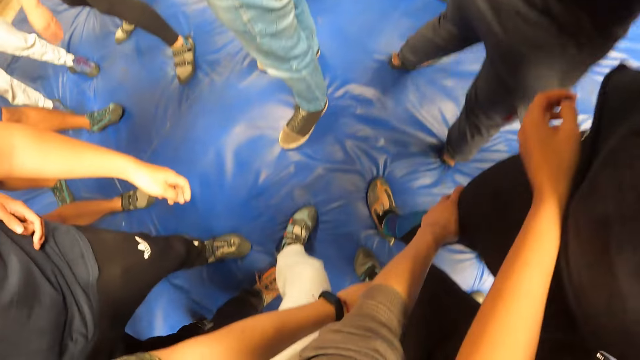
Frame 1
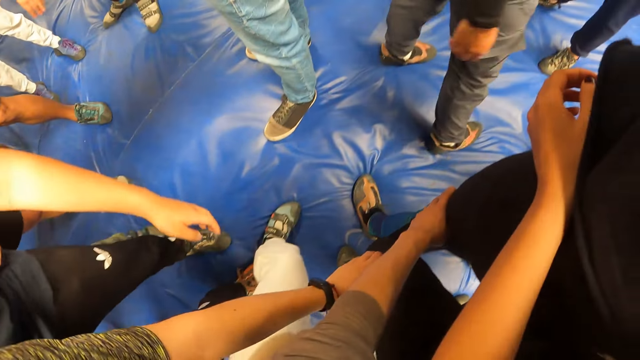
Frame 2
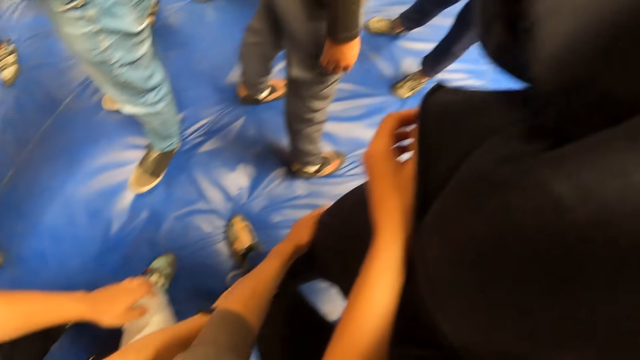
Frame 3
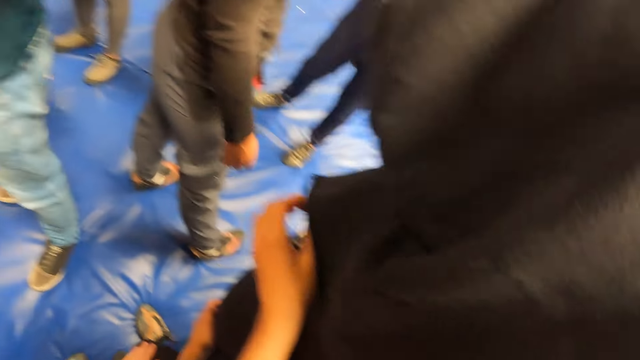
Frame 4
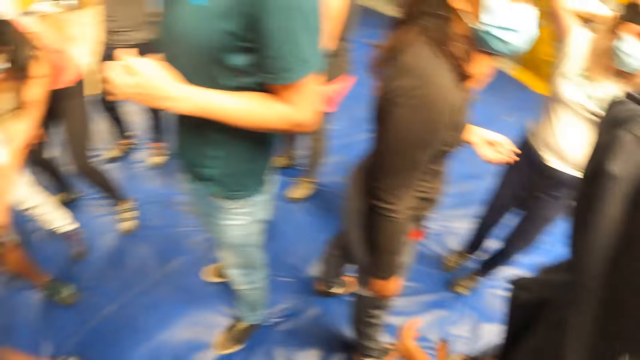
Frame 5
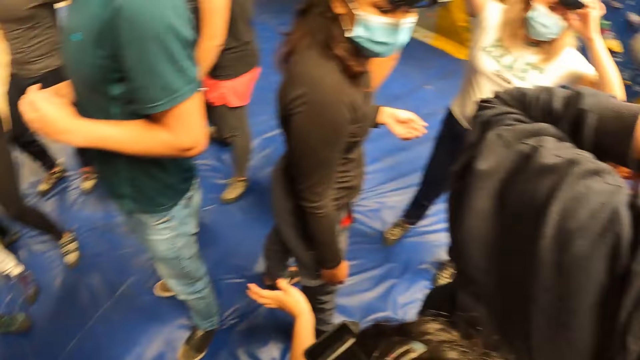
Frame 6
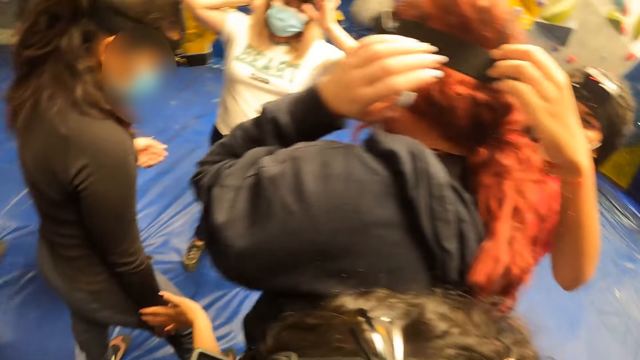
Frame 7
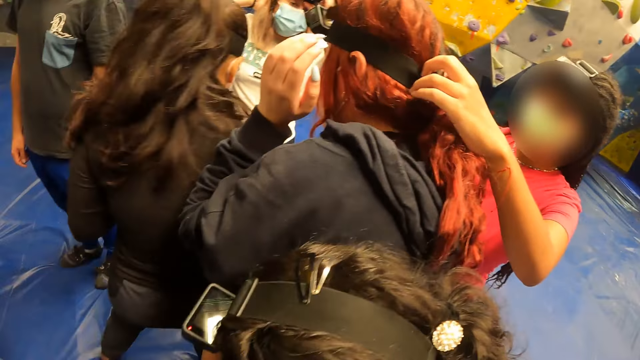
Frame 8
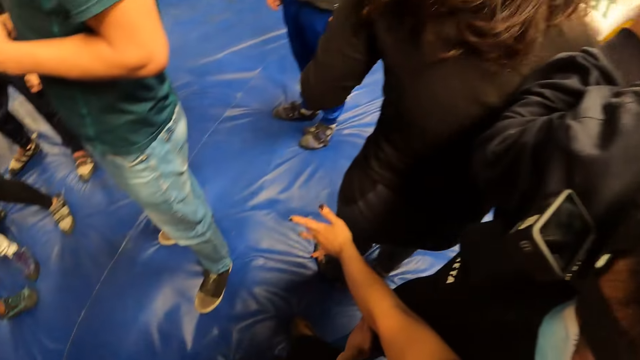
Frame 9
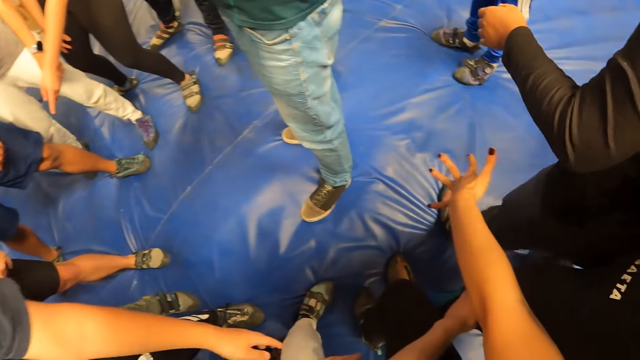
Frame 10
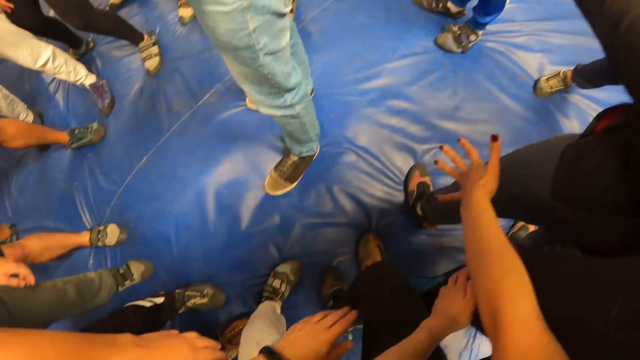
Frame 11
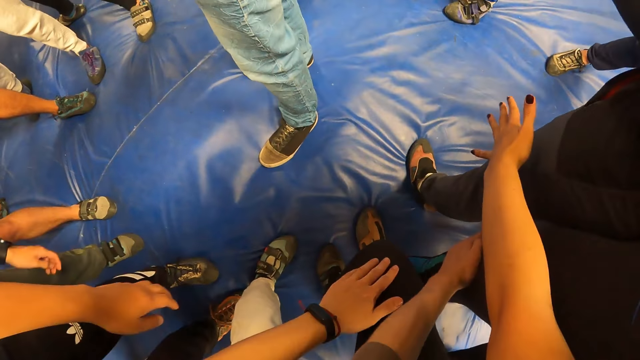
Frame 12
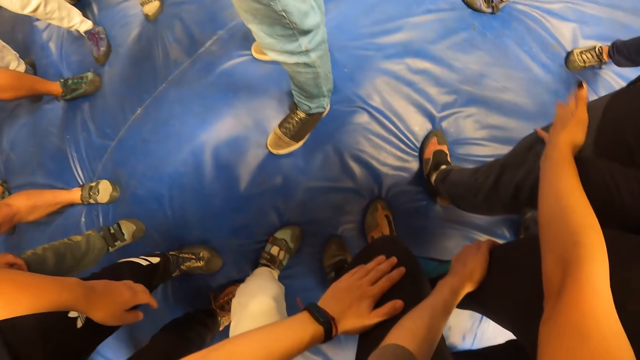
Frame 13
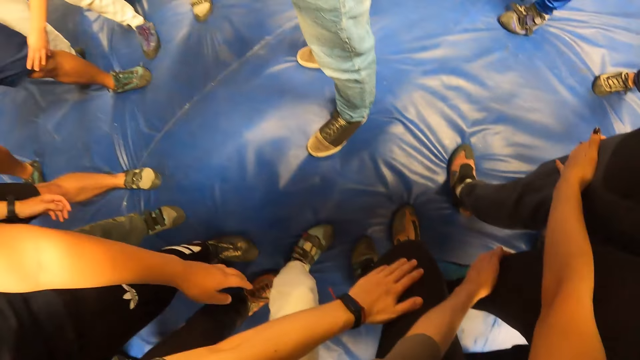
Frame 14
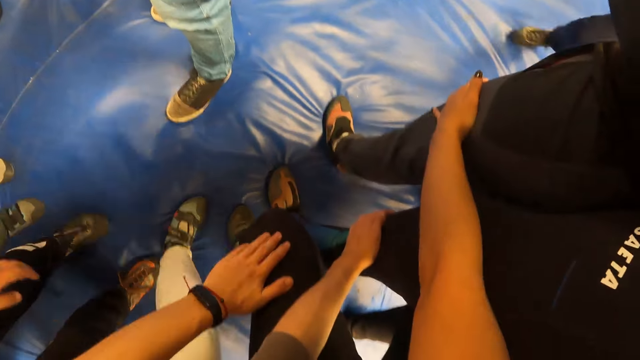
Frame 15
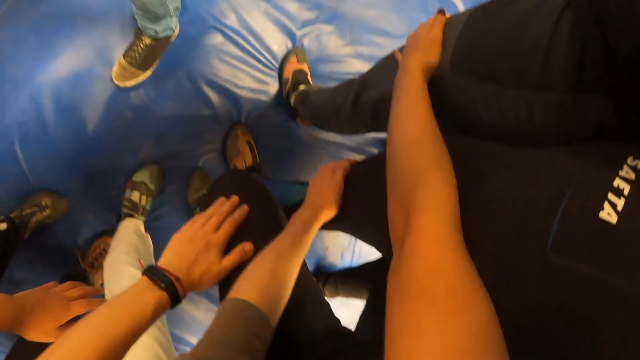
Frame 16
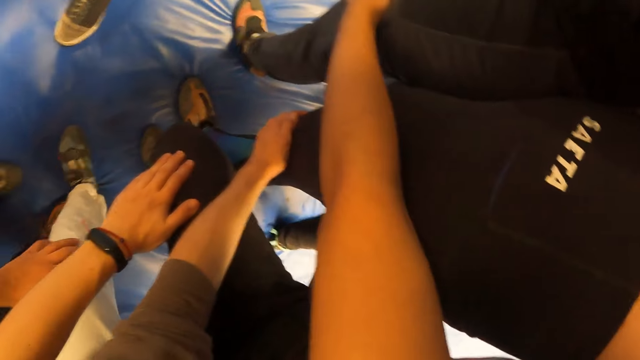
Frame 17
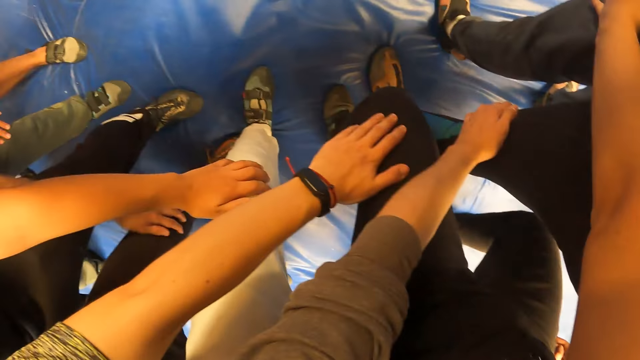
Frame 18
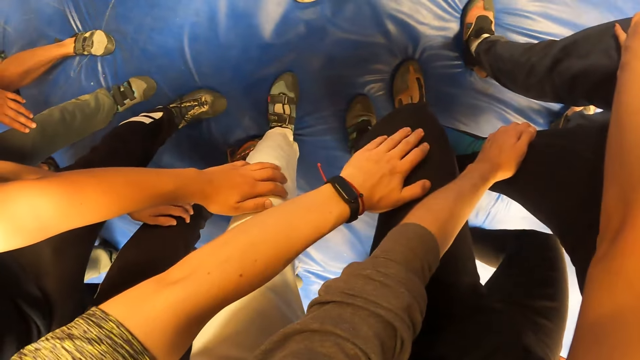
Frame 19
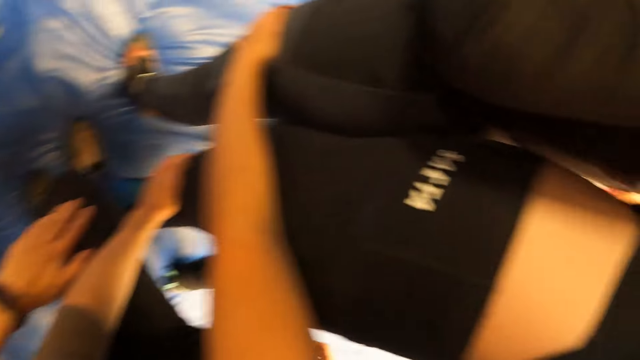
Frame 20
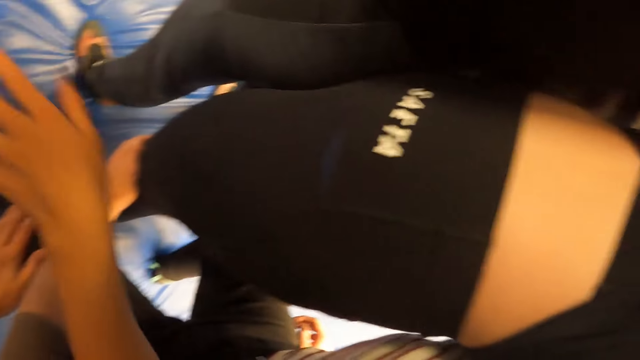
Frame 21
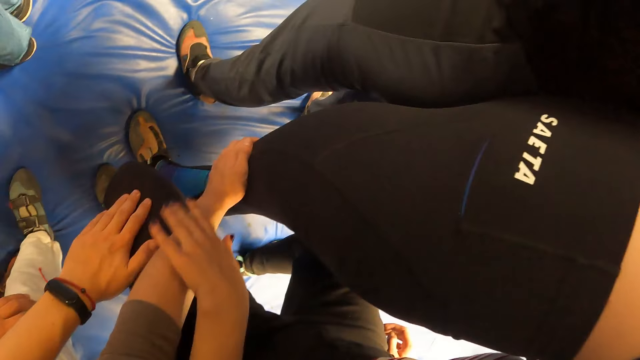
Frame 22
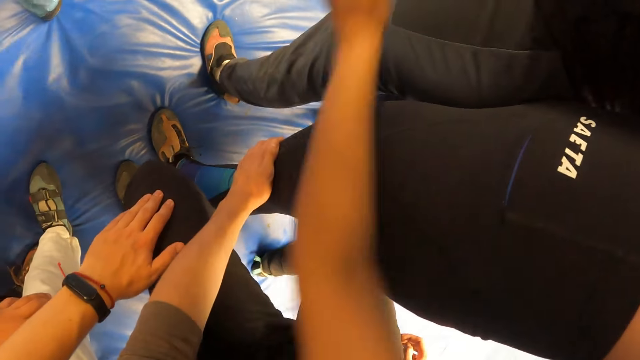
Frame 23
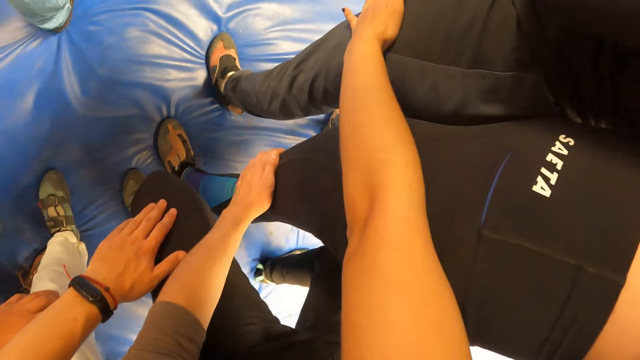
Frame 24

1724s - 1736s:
The camera wearer holds a woman's leg. The woman adjusts her camera. The woman pulls her hand off the camera. Another woman adjusts the first woman's camera.

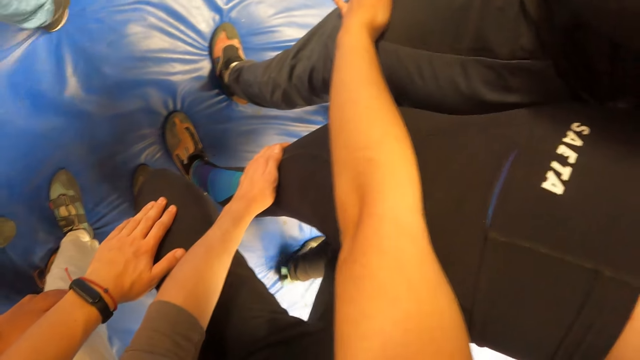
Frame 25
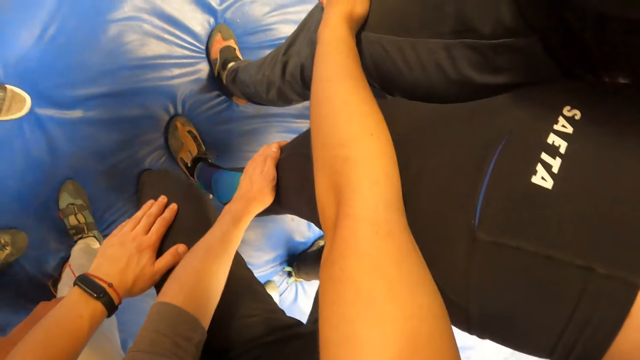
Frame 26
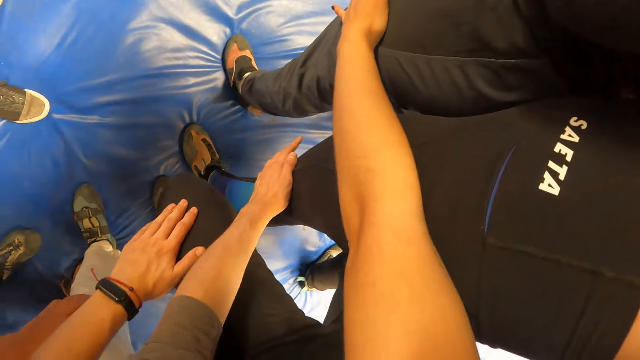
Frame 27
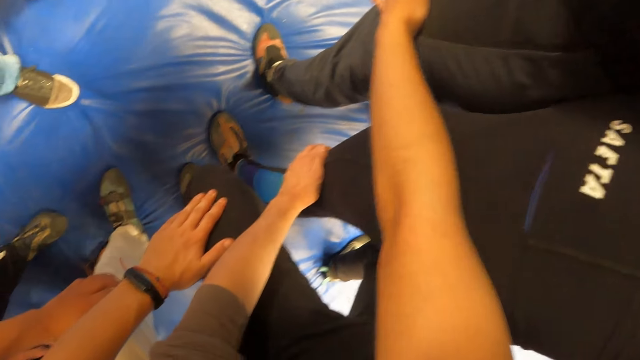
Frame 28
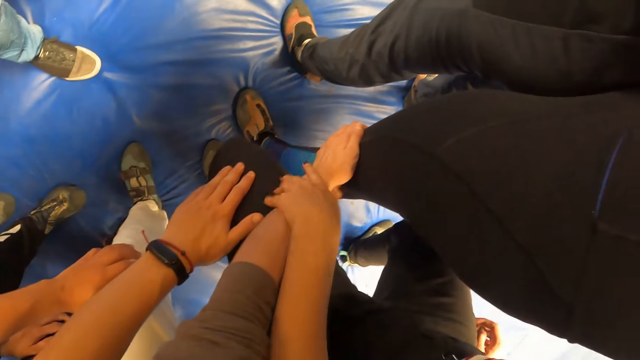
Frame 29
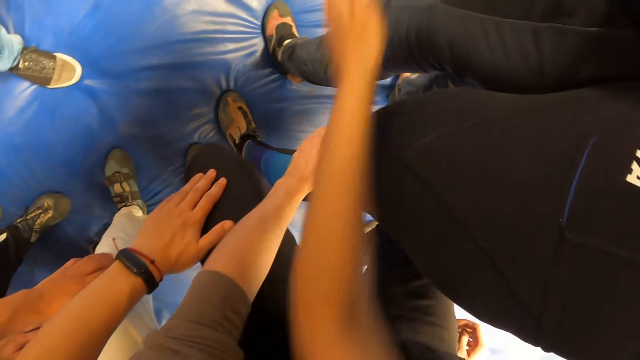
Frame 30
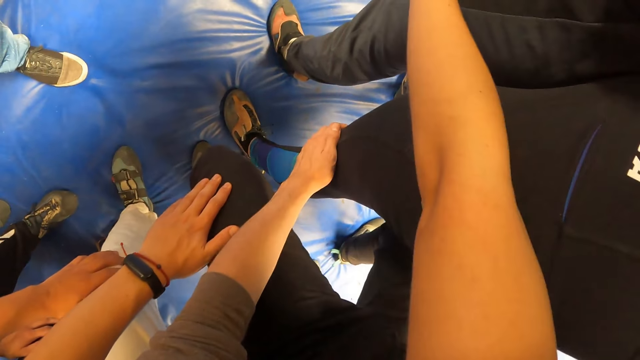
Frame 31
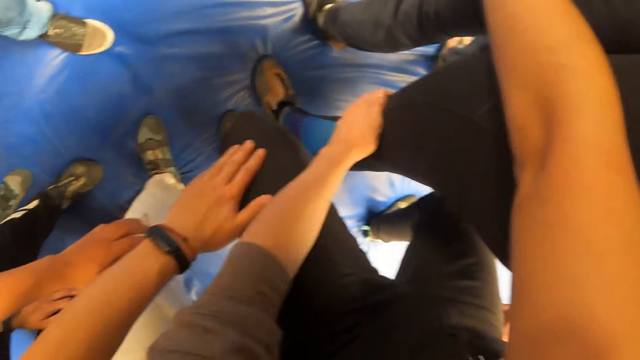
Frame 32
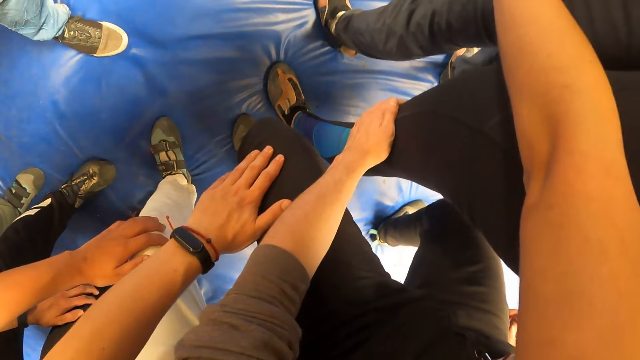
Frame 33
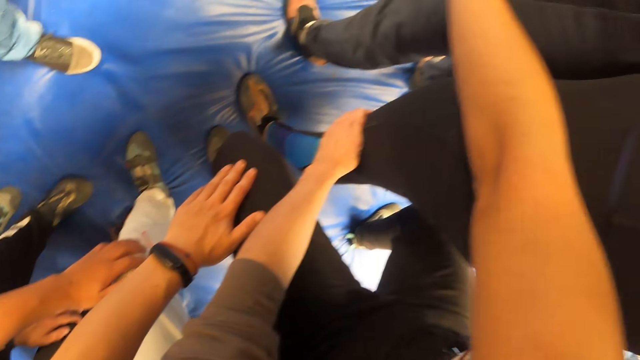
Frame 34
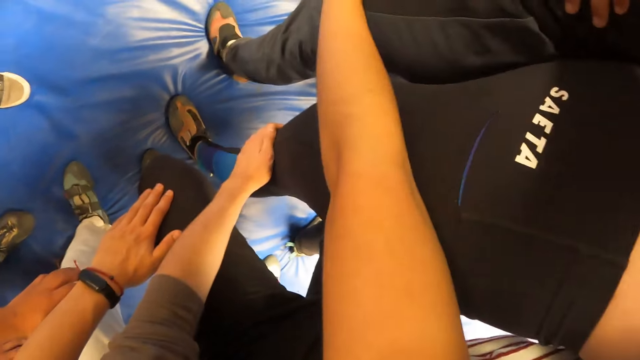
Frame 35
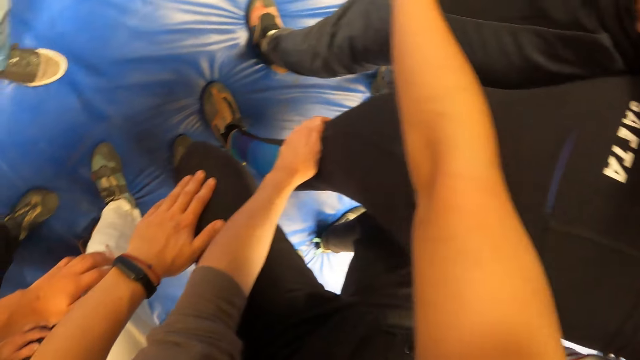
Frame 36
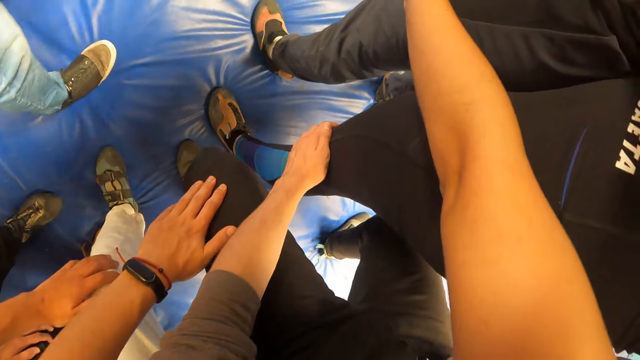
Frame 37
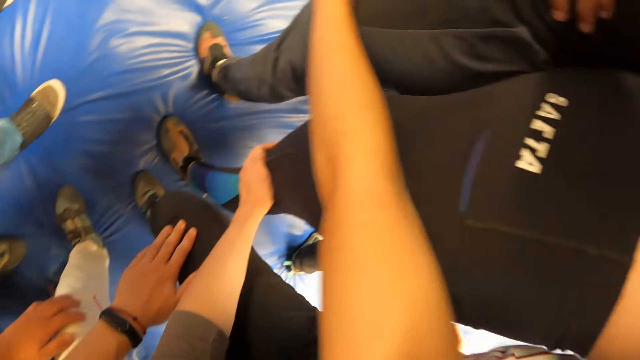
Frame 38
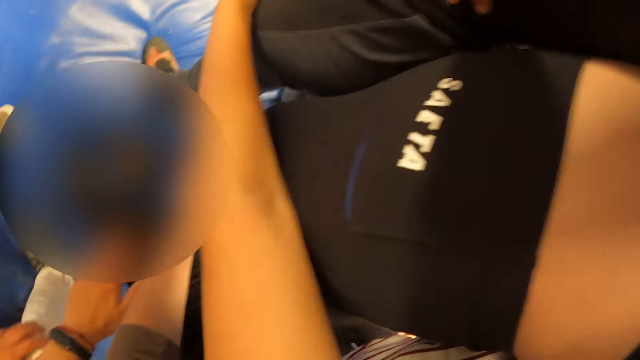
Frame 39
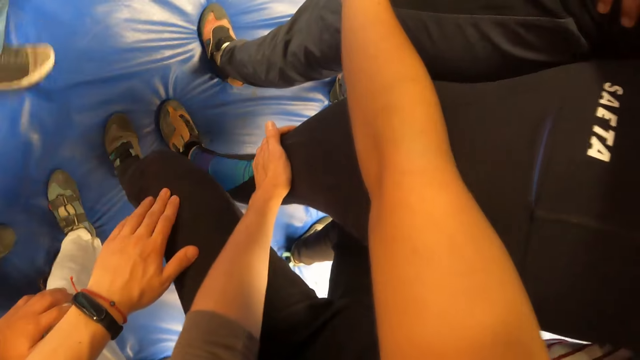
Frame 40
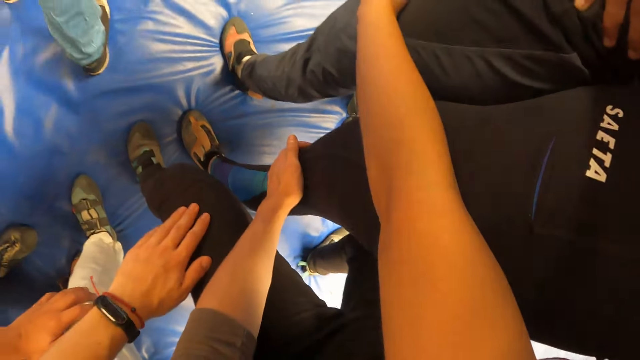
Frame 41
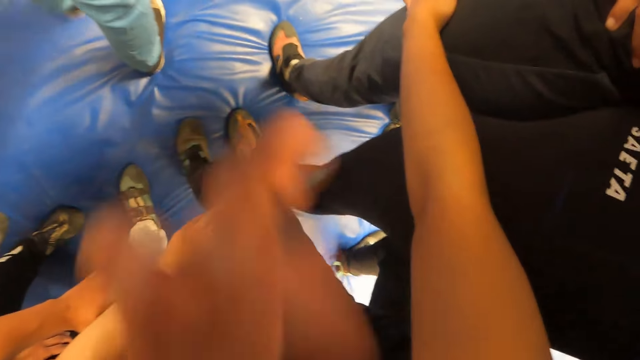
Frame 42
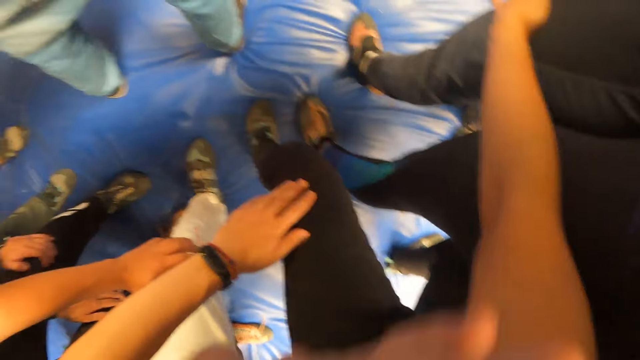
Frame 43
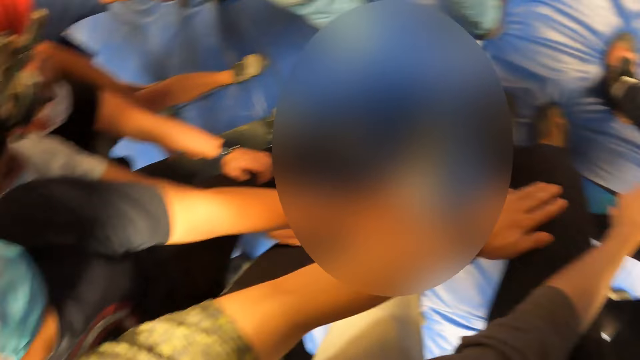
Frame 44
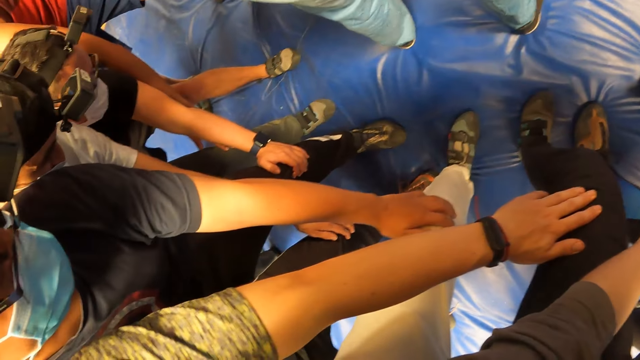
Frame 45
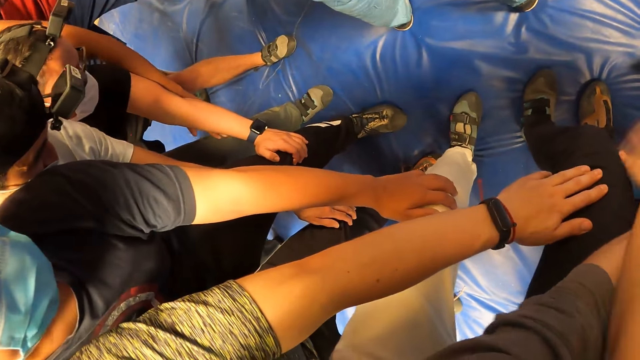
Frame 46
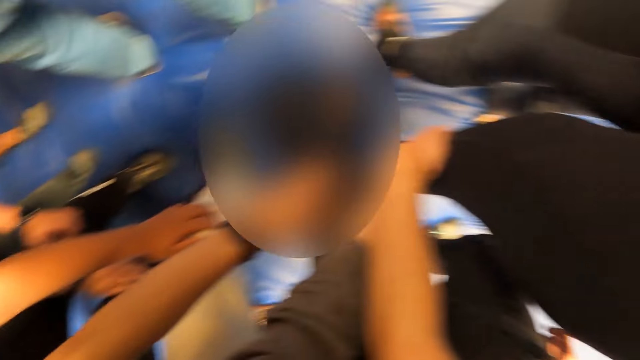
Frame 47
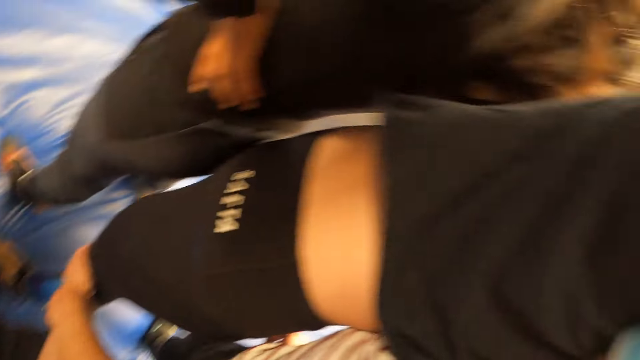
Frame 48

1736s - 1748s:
The camera wearer holds something. He pulls his hand off something.
